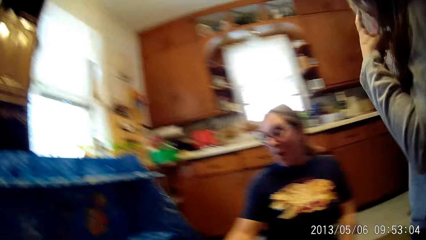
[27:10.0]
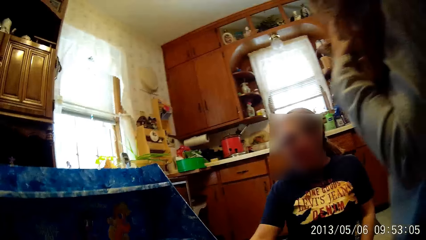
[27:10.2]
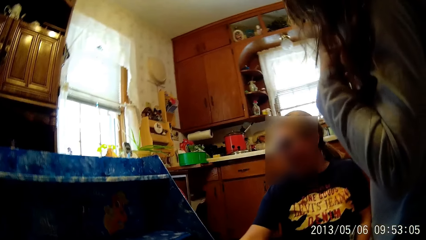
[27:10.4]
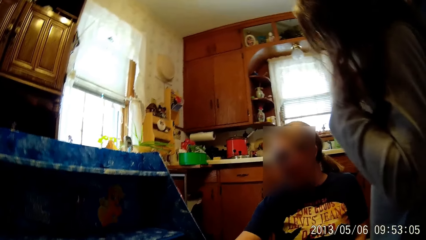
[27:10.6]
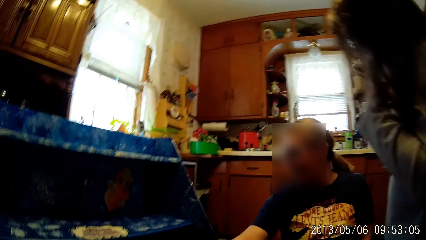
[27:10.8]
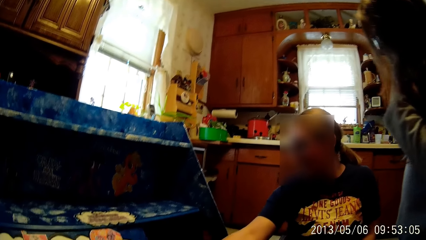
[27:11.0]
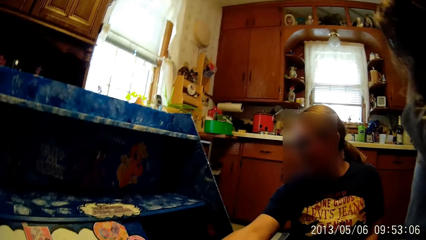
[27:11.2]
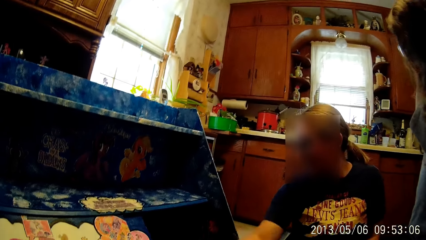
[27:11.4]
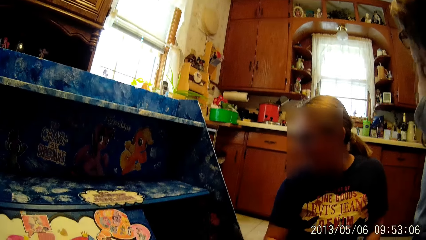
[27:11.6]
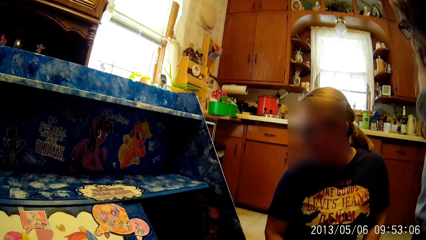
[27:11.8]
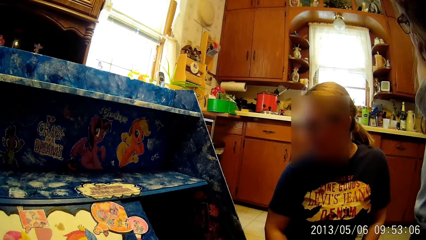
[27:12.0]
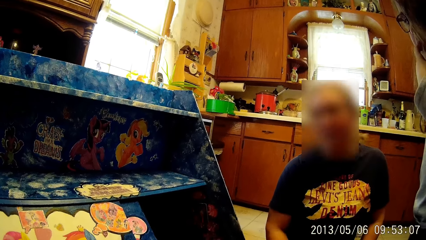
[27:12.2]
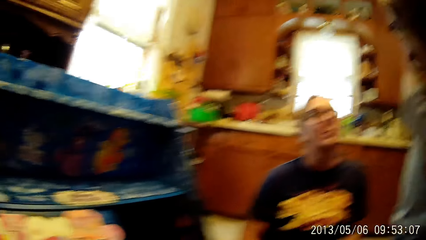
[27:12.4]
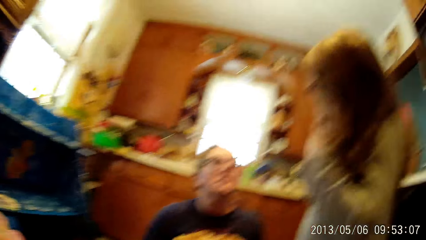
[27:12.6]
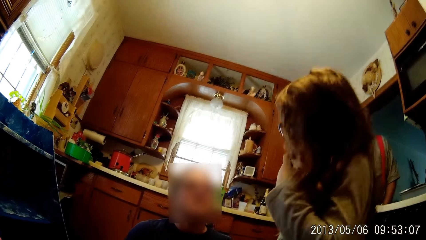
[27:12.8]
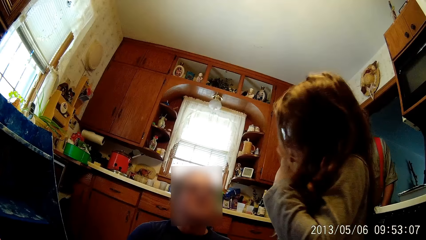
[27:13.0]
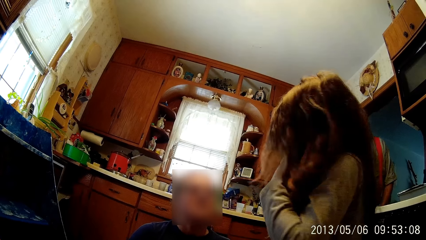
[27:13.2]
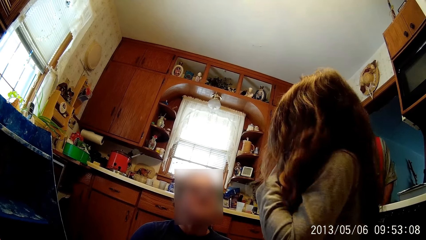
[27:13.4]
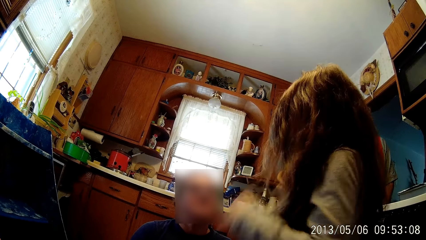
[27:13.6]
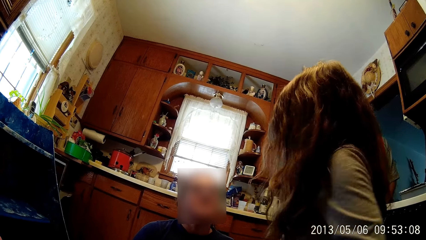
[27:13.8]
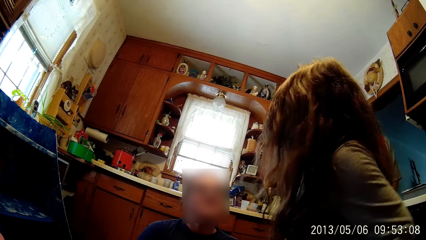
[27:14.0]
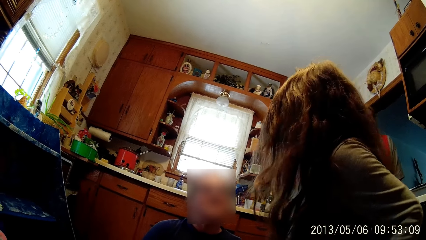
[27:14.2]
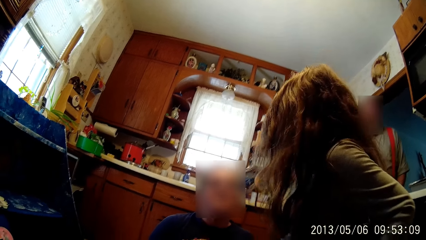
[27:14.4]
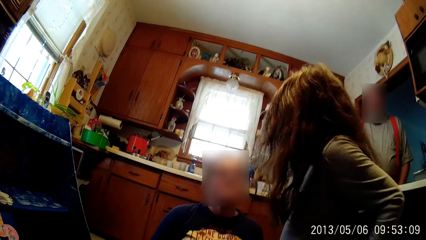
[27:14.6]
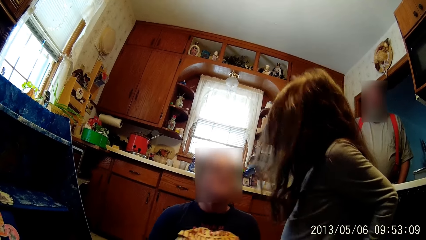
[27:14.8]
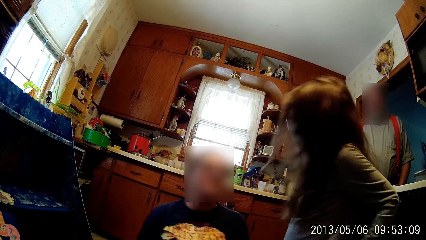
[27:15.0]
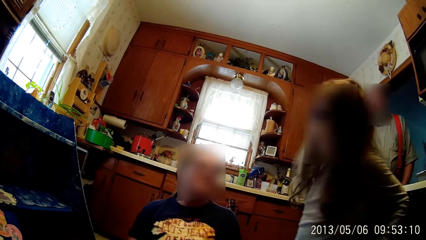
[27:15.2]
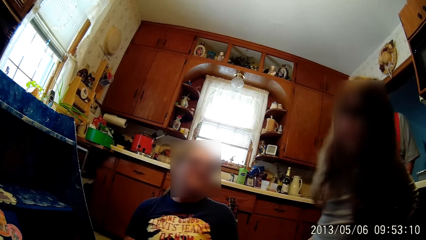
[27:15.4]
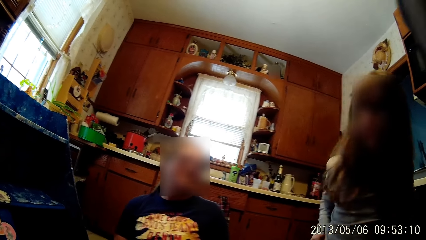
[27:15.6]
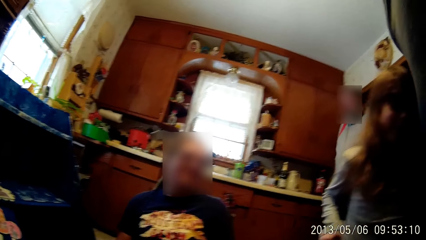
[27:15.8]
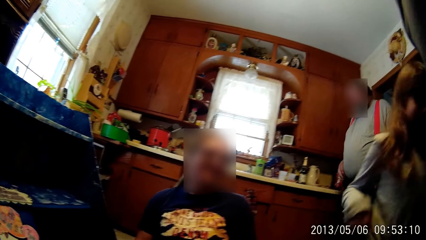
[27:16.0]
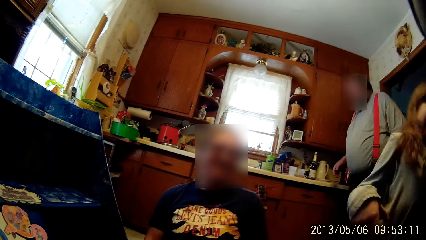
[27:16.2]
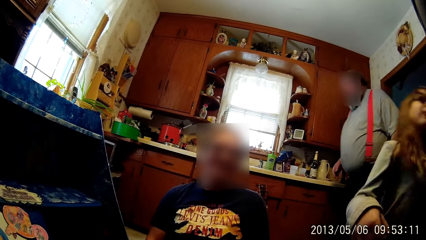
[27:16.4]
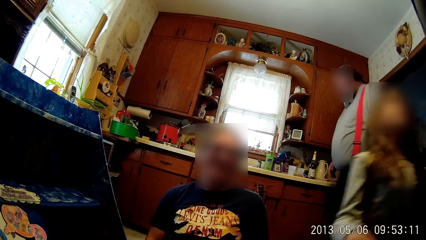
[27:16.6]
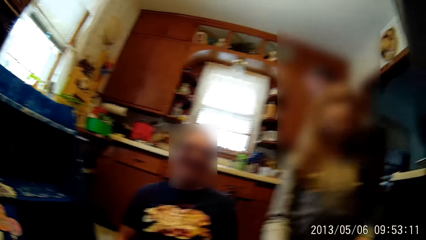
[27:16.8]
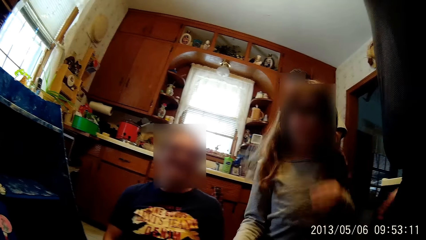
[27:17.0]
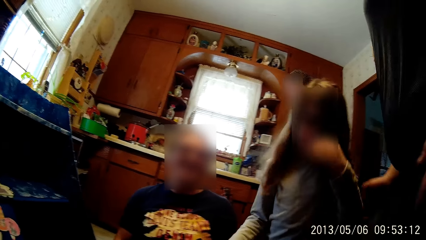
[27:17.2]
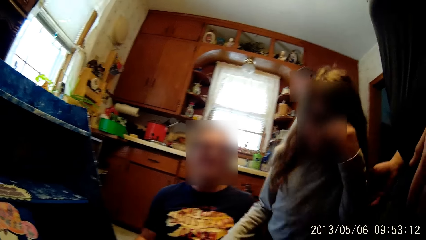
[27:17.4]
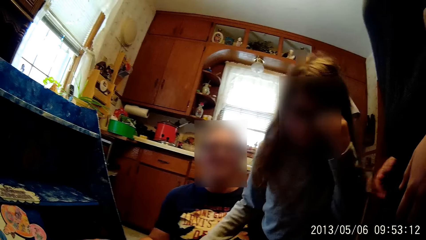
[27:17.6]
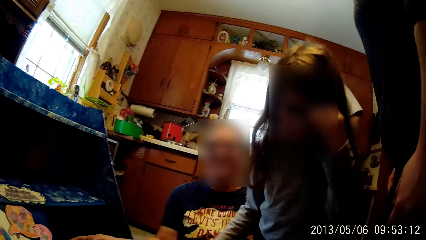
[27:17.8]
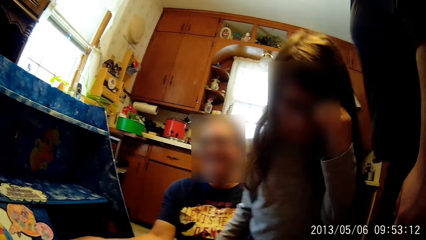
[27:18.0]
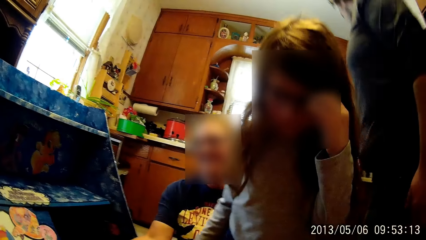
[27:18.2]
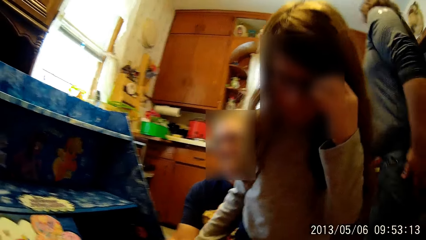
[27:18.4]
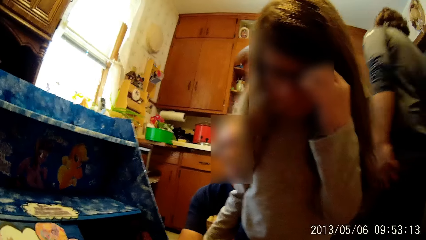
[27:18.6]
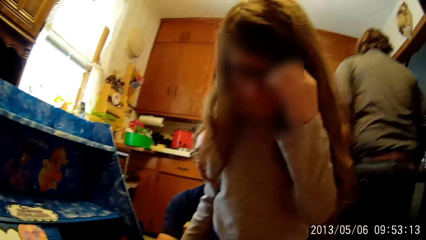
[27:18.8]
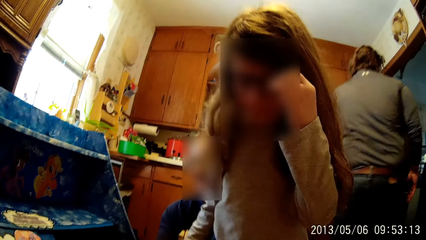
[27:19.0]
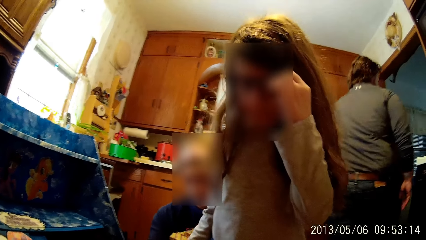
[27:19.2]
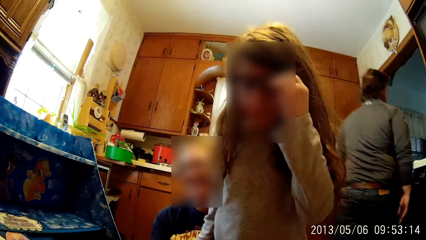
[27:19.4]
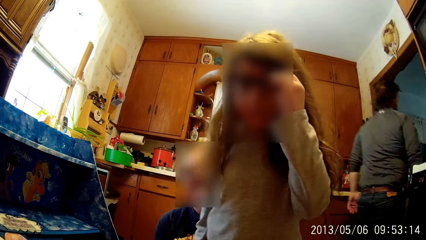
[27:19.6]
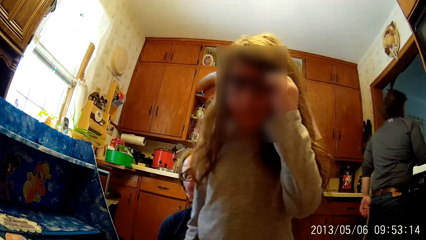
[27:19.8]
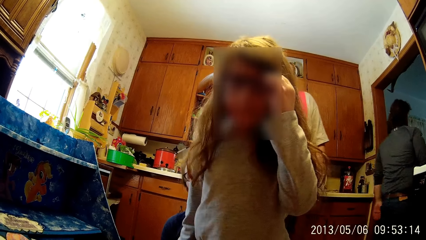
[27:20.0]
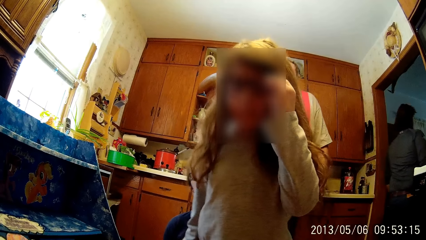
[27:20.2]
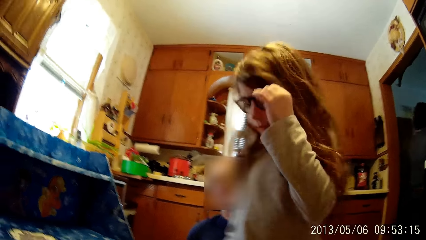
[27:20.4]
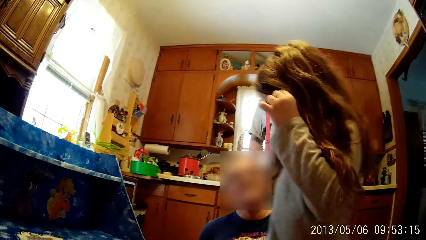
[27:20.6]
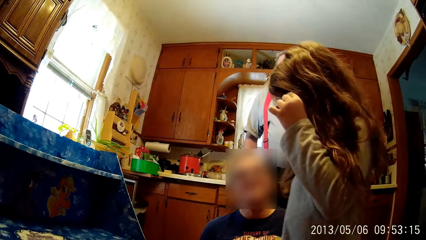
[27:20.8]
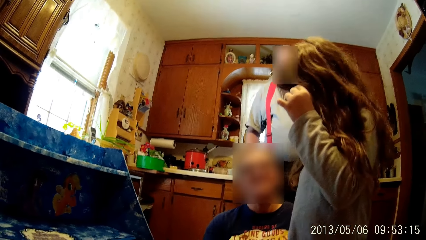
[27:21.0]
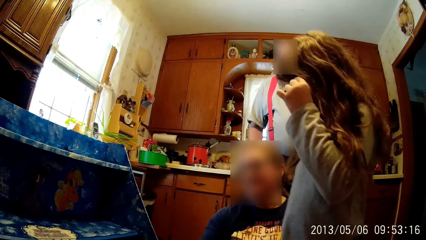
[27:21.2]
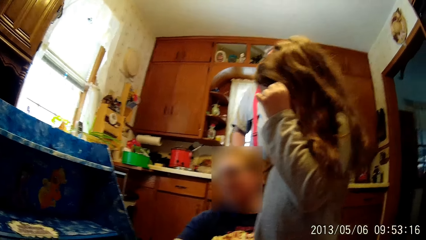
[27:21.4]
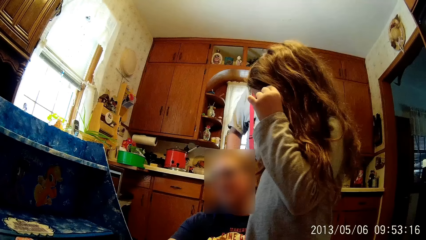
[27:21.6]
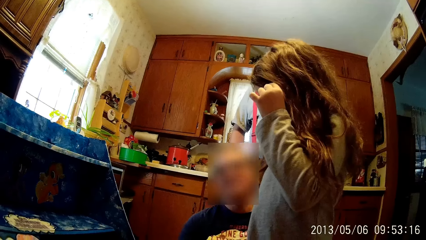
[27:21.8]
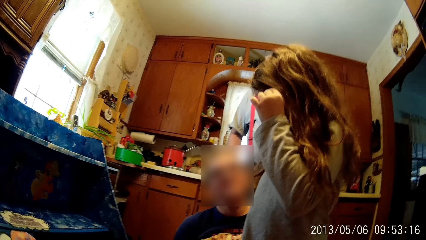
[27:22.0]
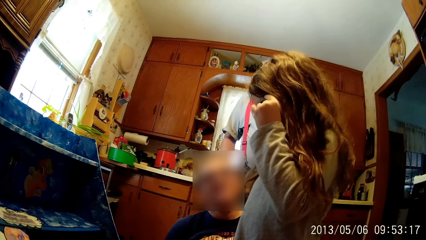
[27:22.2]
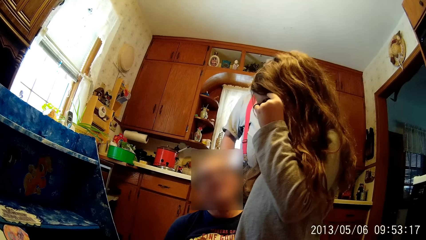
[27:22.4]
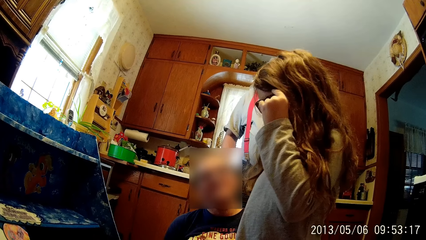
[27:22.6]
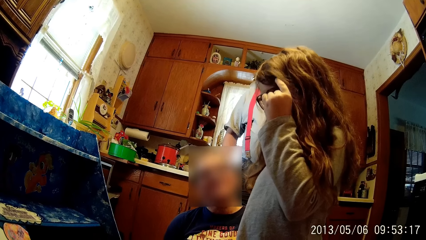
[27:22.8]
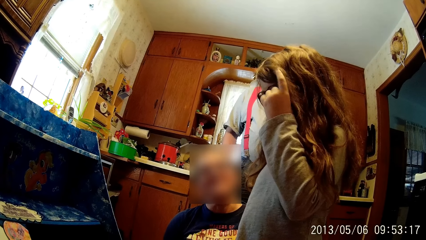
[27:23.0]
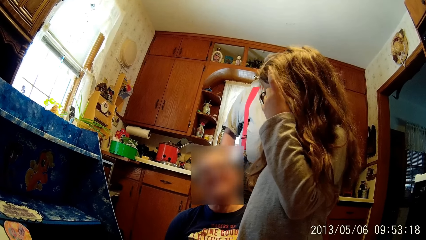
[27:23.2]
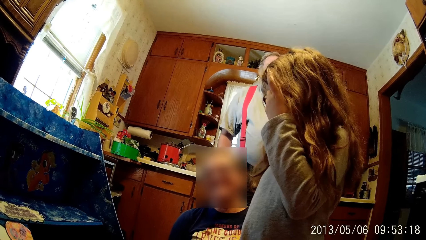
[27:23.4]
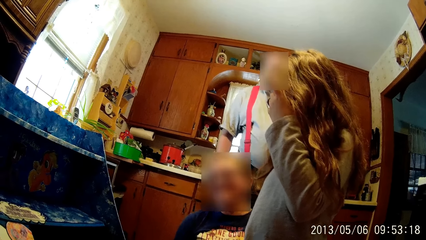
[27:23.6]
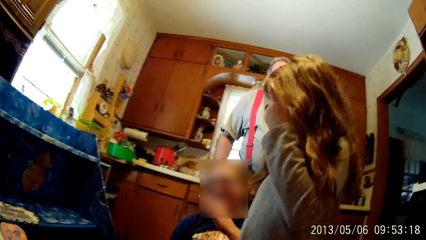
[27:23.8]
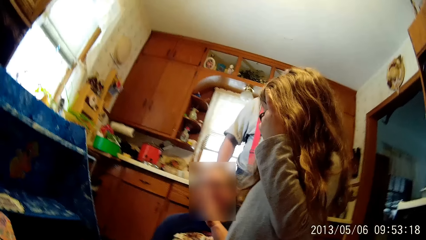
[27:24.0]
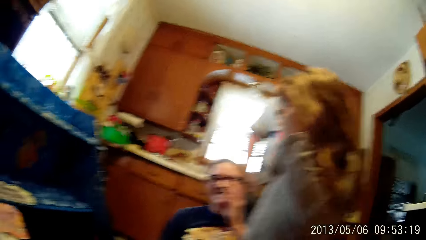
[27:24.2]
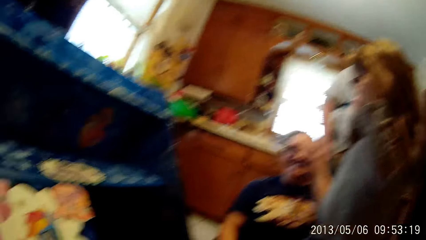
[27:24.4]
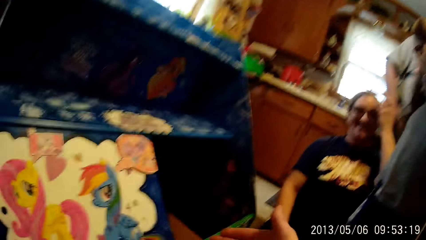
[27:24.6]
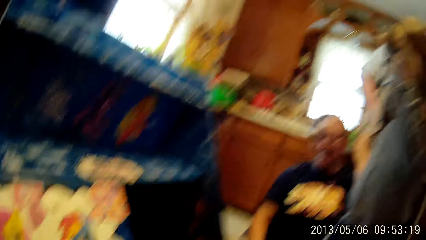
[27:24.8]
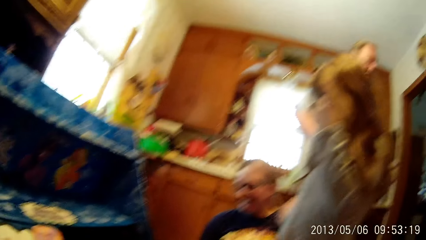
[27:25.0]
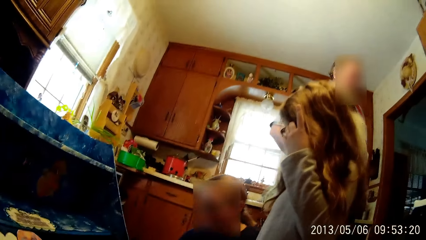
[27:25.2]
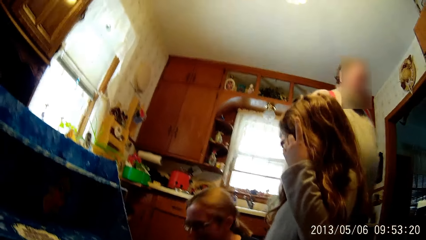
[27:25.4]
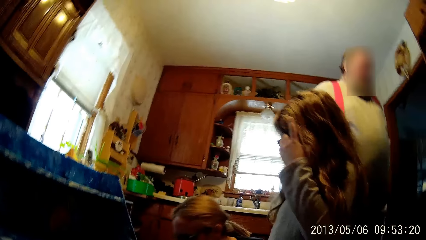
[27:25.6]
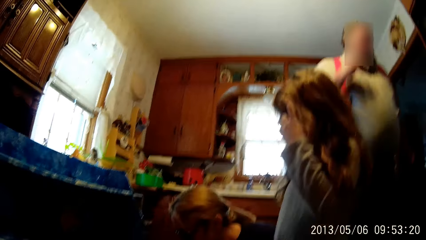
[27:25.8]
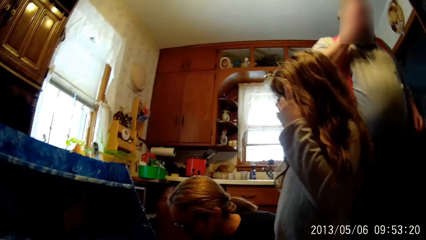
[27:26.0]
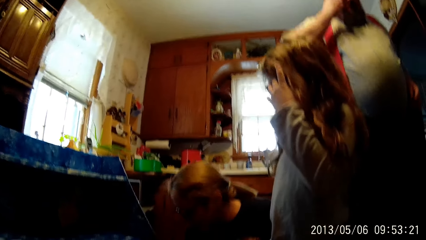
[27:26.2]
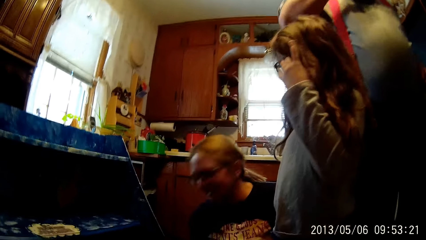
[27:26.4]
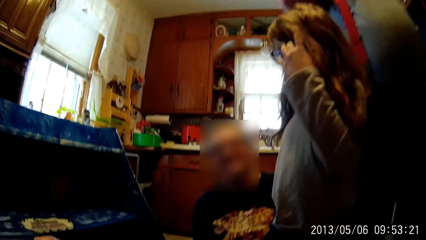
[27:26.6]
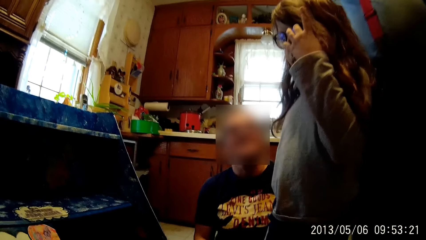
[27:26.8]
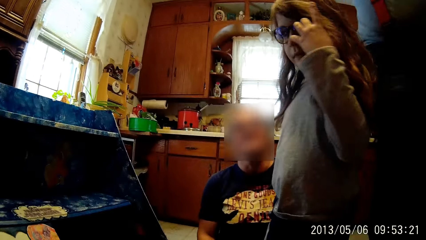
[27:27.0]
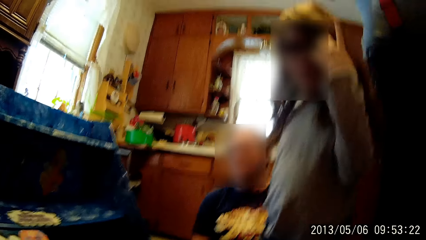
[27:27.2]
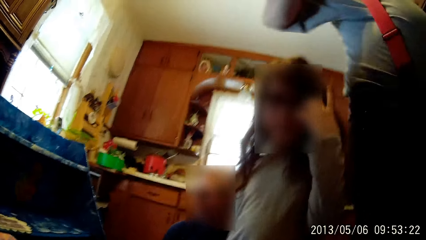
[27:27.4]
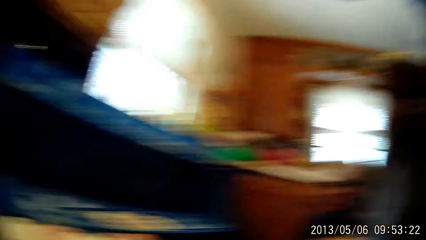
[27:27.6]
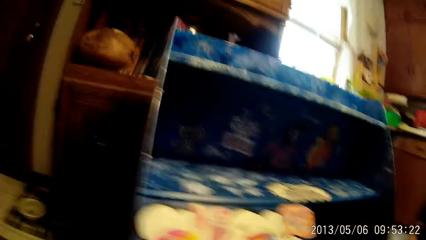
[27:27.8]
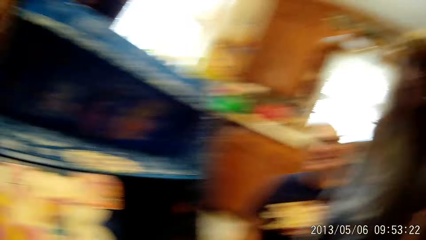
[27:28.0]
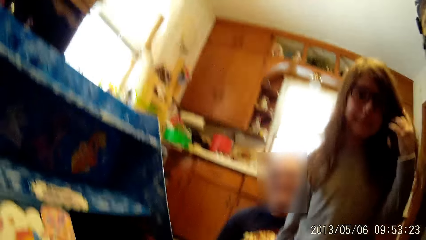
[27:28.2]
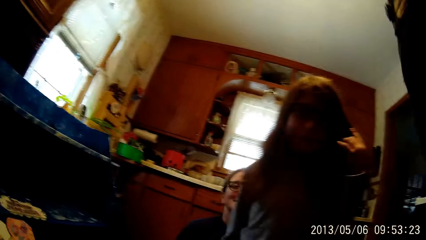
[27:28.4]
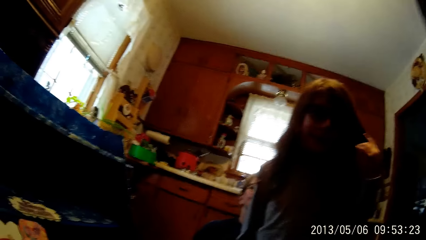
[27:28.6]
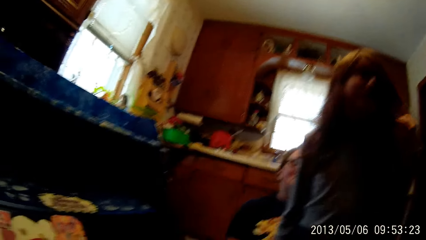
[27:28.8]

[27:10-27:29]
The woman interacts with a girl. The girl moves around. A man touches another girl with his right hand. The other girl touches her face with her left hand. The man walks out of the kitchen. The girl looks around. Another woman touches her face with her left hand. Another man walks away and touches his face with his right hand.
